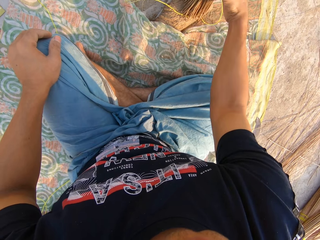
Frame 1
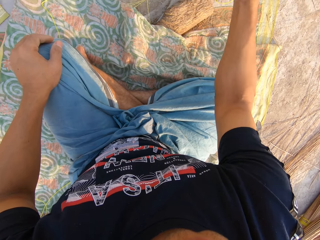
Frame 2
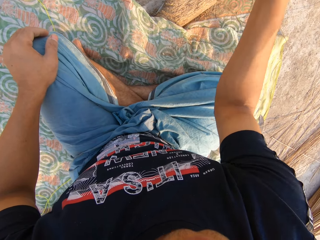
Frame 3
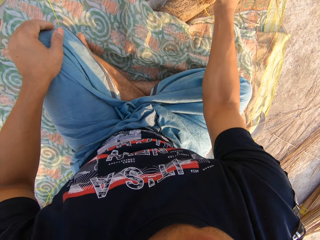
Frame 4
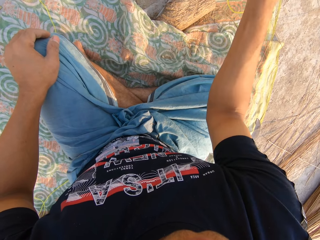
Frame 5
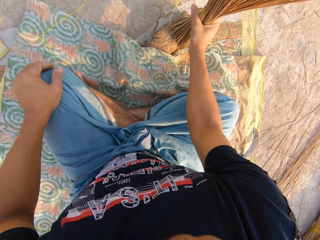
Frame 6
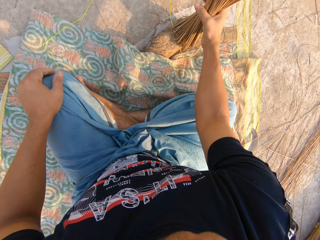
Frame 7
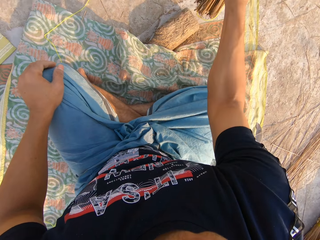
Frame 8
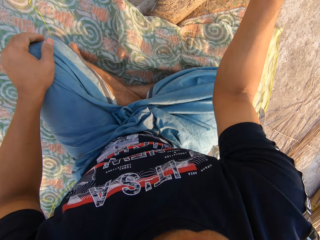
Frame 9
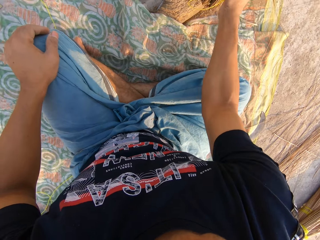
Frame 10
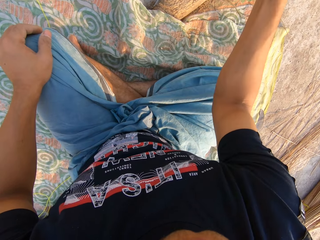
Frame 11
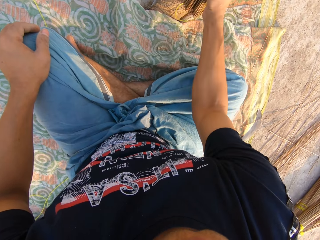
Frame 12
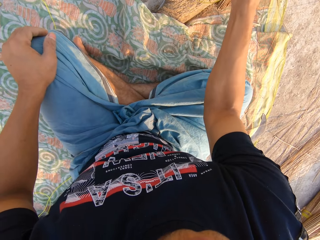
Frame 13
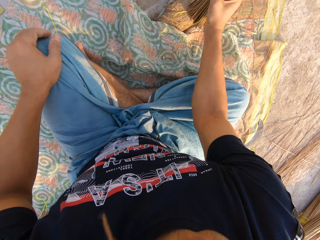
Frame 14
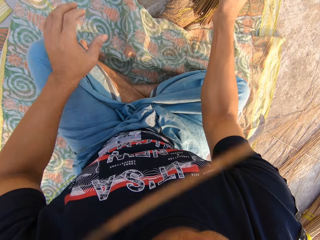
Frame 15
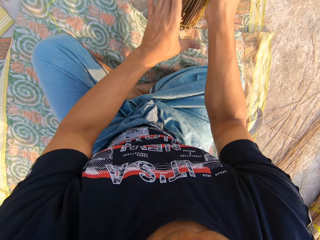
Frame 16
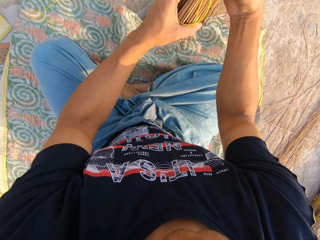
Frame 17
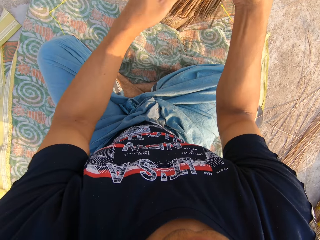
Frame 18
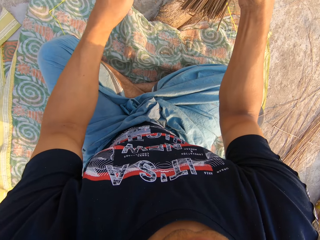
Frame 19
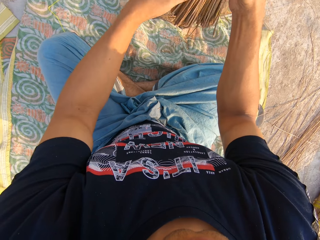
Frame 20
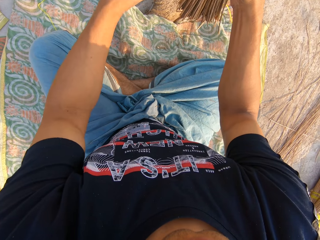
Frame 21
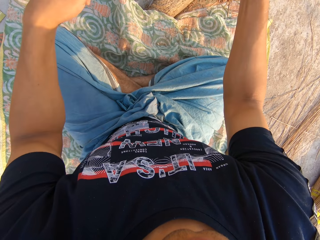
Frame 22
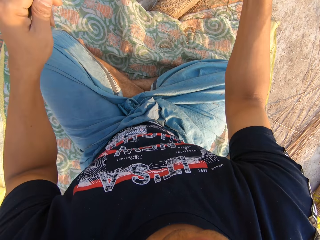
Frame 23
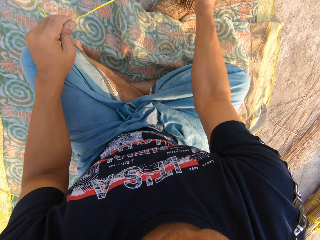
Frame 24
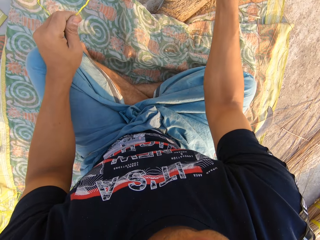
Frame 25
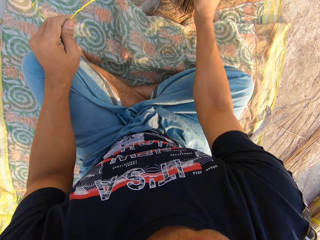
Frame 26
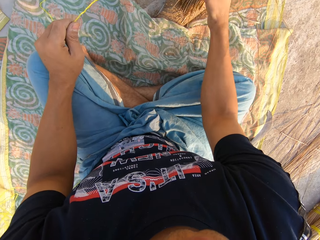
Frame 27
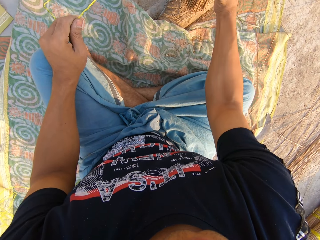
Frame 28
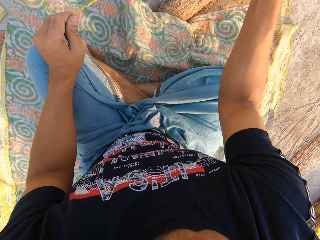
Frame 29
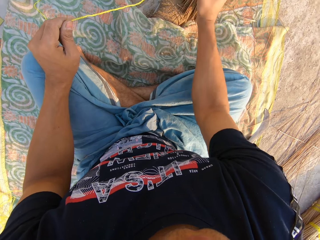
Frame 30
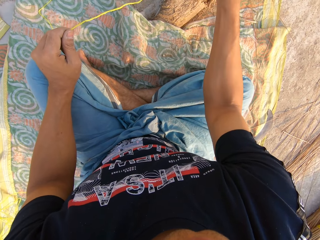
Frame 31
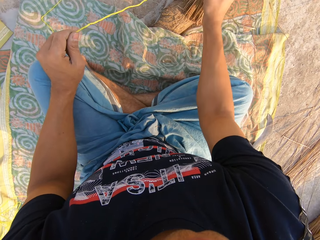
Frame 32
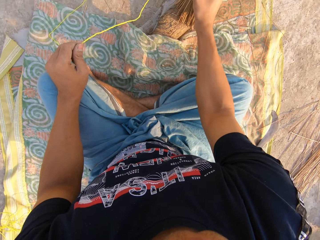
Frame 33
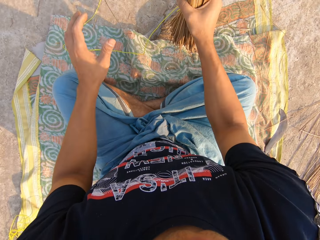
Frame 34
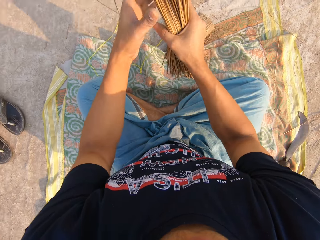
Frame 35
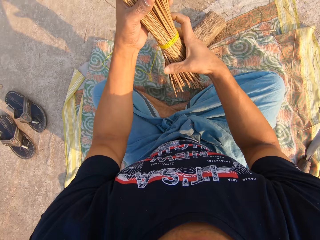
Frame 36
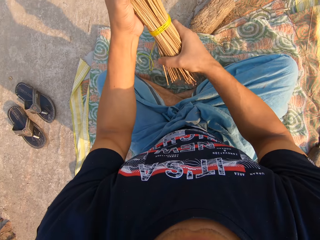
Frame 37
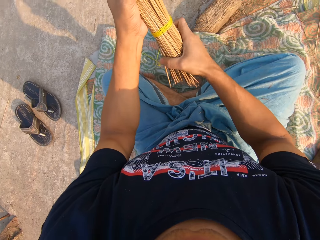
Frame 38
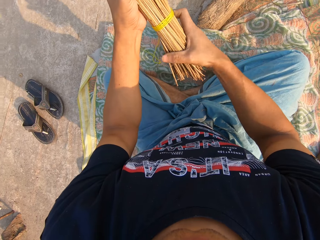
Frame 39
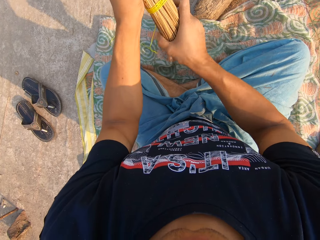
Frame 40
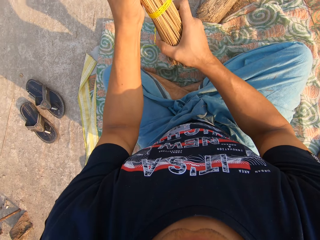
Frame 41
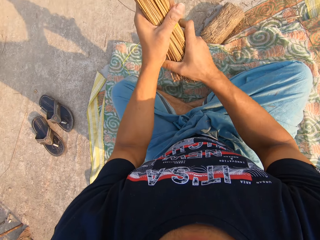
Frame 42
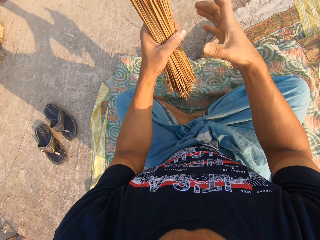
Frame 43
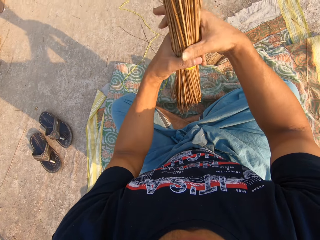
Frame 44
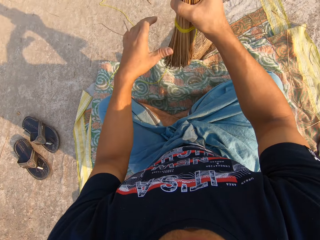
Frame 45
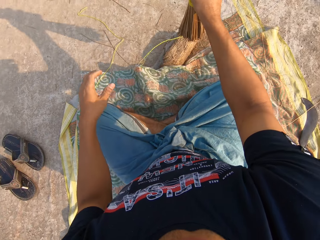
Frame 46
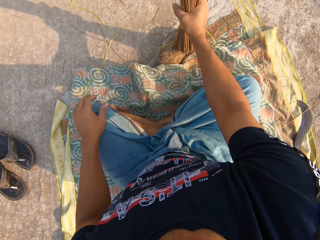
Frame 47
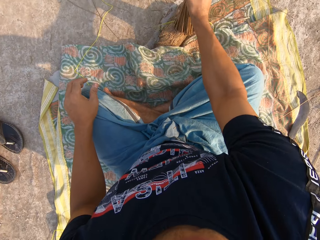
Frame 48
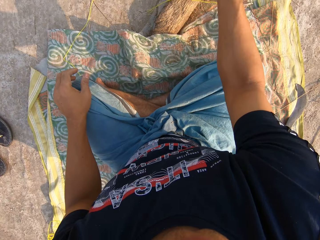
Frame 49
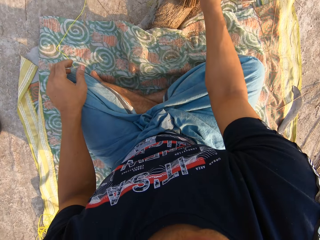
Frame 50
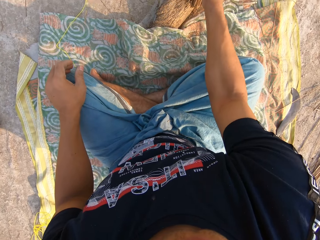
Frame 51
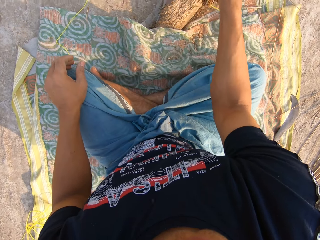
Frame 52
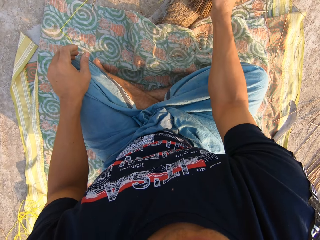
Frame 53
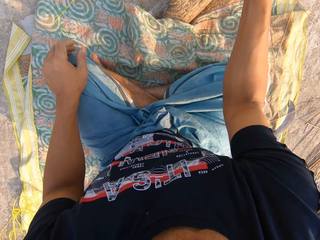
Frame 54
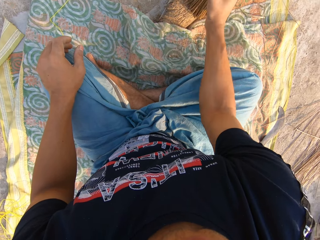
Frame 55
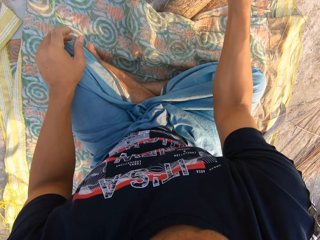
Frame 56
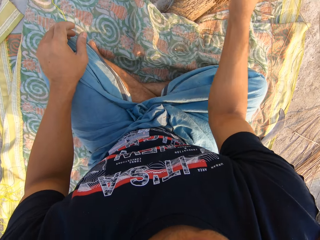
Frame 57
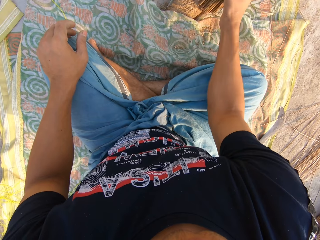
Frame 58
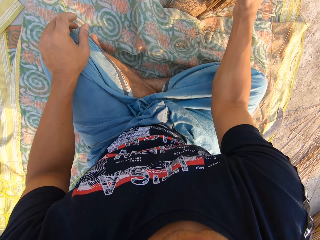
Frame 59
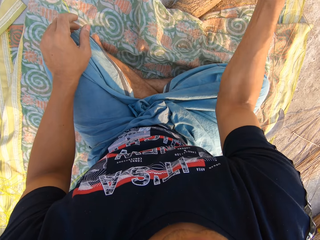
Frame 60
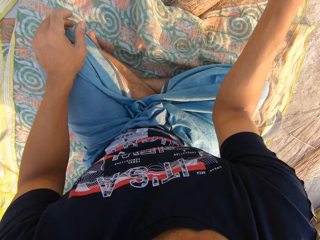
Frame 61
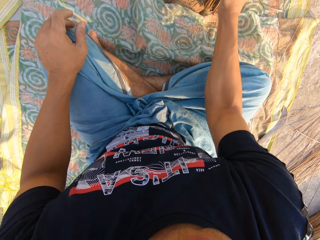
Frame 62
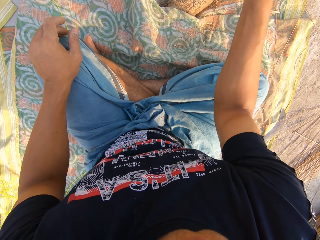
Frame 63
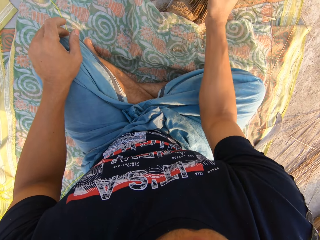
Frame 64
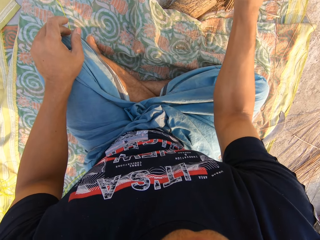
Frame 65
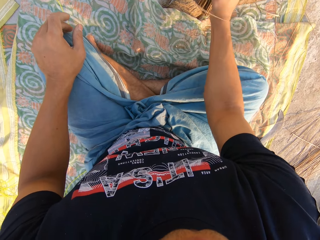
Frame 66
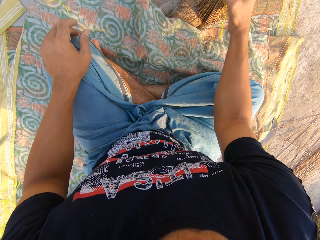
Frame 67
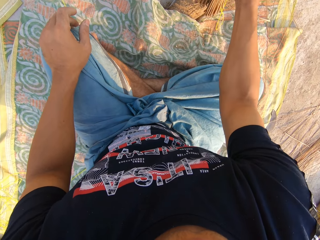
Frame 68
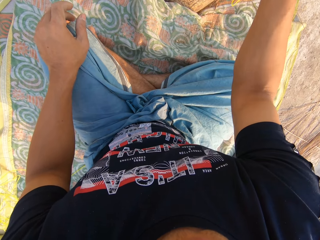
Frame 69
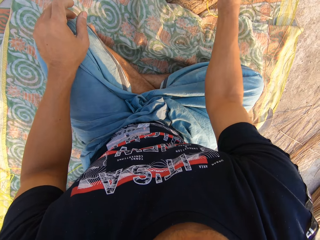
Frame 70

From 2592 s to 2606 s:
The camera wearer hits the broom on a wood with his right hand. He holds the broomstick with both his hands. He lets go of the broomstick. He pulls on the rope with his left hand. He hits the broom on the board. He holds the broomstick with both his hands. He adjusts the broom with both hands. He lets go of the broomstick. He hits the broom on the wood with his right hand.

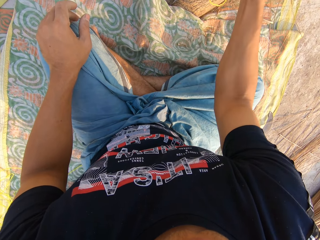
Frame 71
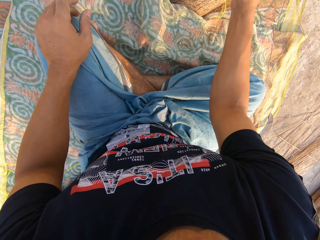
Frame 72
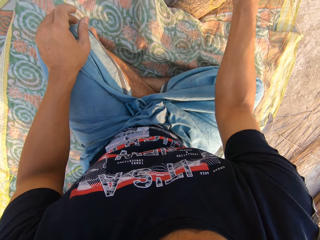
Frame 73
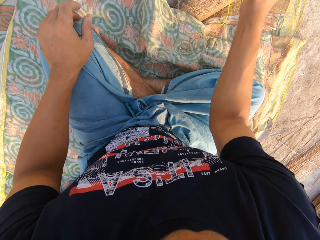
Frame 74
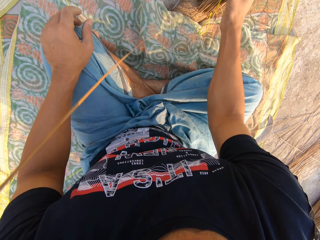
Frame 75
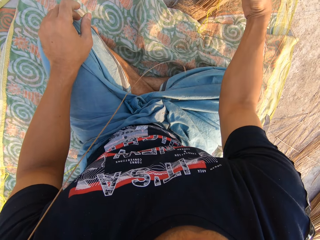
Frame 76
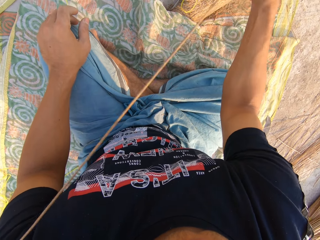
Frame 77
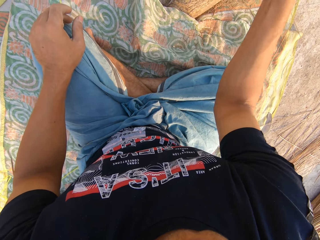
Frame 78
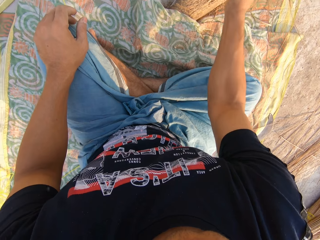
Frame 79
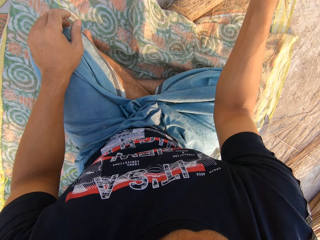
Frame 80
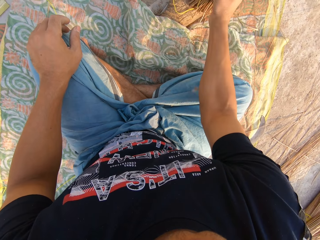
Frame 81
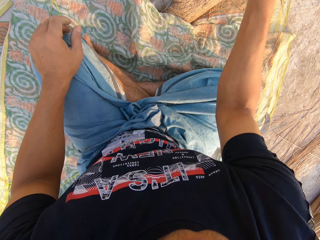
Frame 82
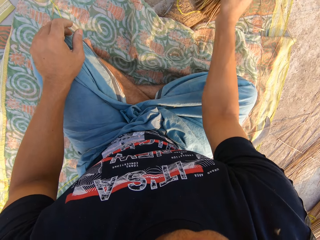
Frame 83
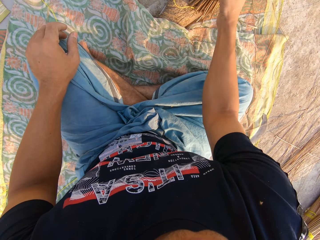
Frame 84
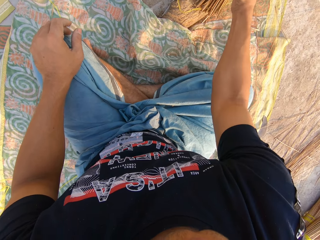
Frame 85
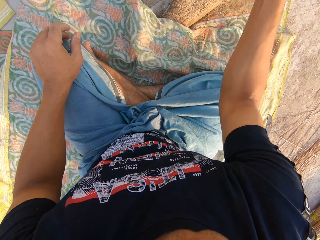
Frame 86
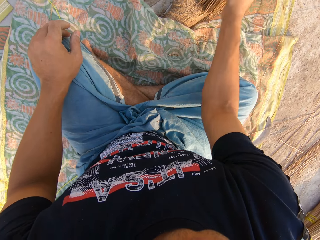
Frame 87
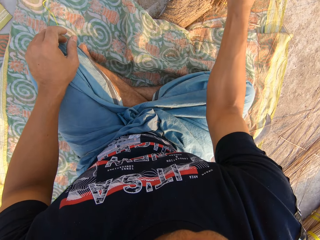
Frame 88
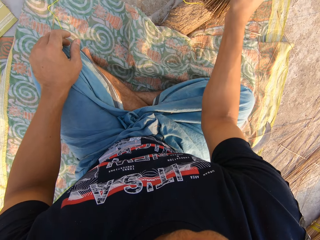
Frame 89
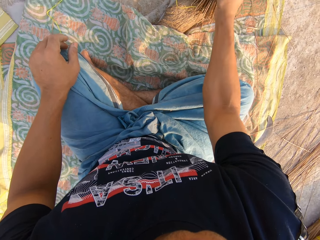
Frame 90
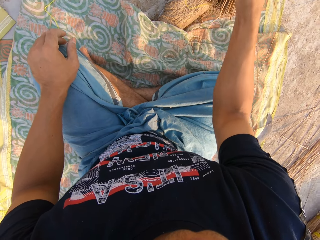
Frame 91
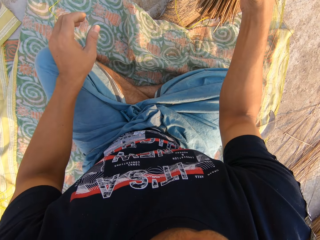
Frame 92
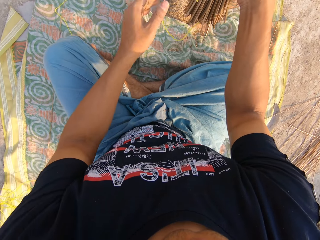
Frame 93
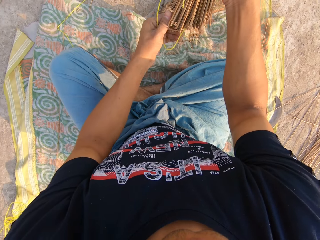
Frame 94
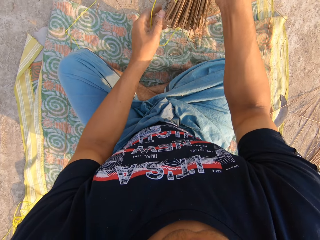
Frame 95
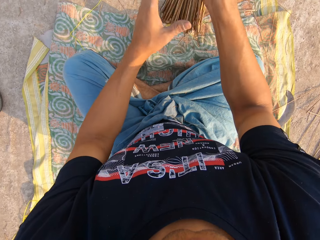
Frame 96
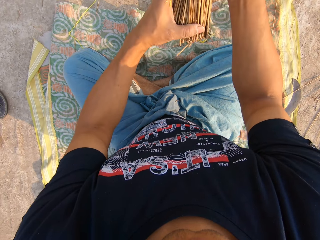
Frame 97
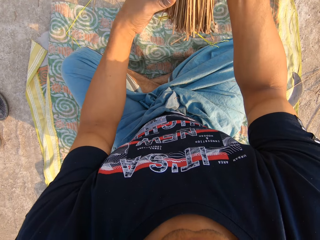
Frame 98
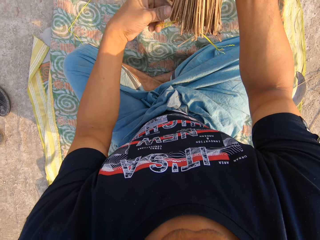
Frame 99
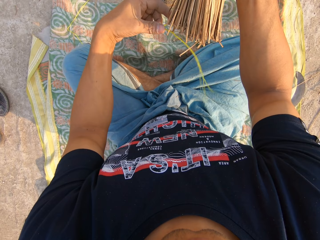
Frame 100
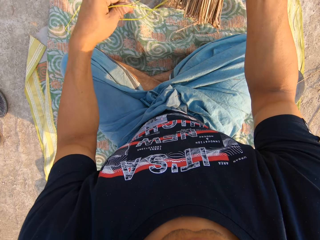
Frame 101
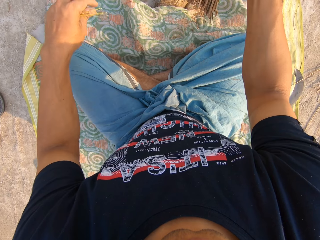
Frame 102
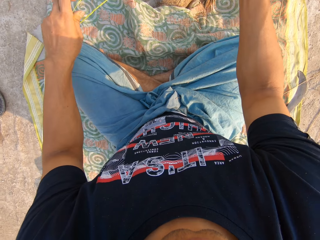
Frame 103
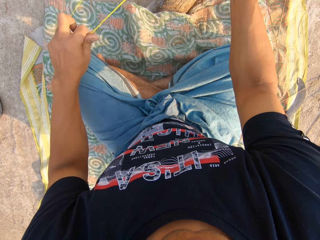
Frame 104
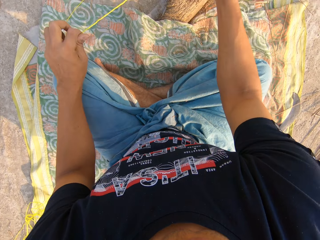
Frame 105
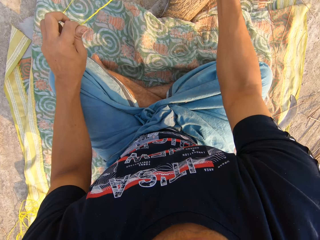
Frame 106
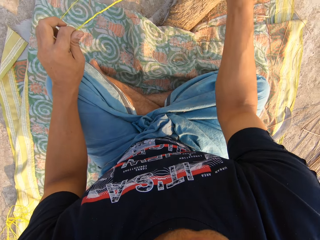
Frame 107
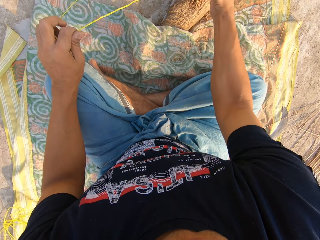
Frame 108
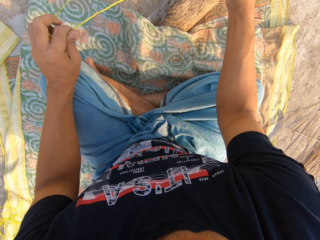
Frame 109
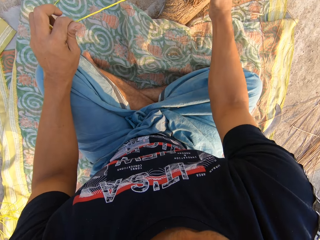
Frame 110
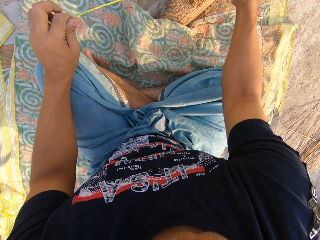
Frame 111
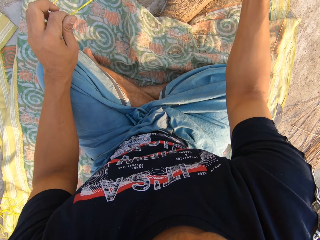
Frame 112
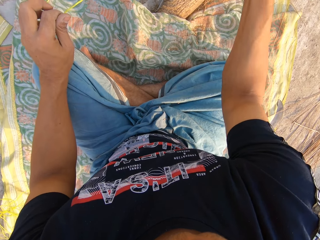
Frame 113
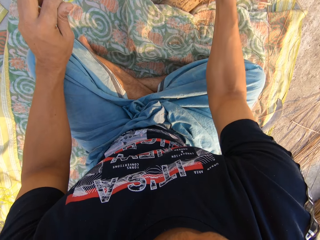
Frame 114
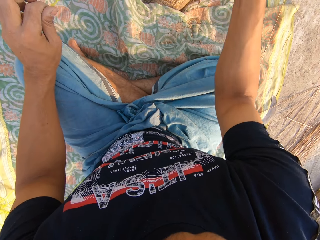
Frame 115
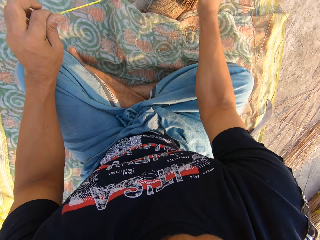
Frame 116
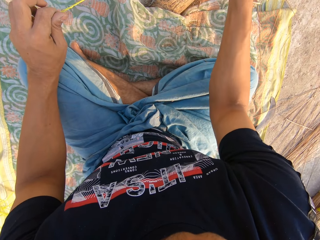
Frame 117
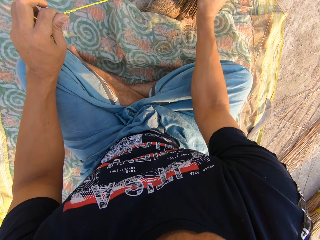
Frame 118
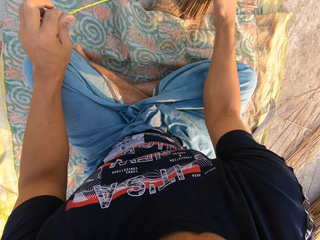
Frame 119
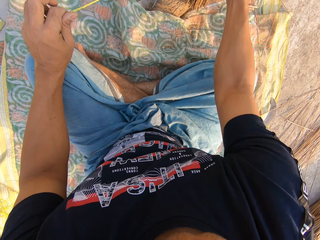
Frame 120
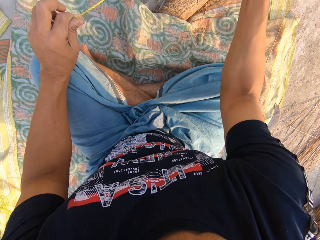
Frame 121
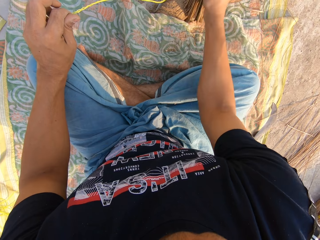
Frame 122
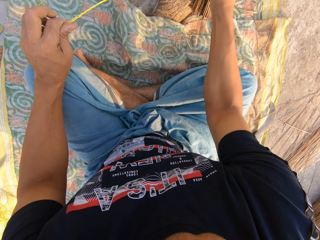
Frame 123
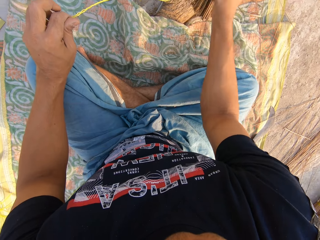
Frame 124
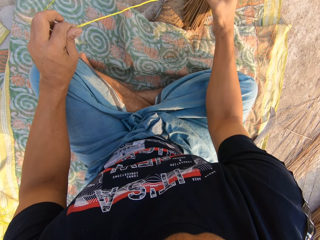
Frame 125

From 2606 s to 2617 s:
The camera wearer picks up the broomsticks. He adjusts the broom with his left hand. He holds the broomstick with both his hands. He picks up the rope. He hits the broom on a wood with his right hand.
